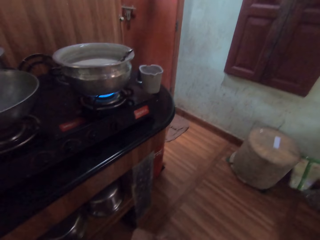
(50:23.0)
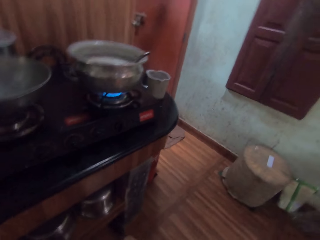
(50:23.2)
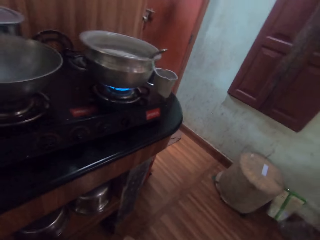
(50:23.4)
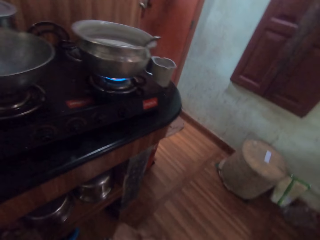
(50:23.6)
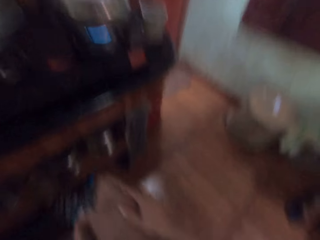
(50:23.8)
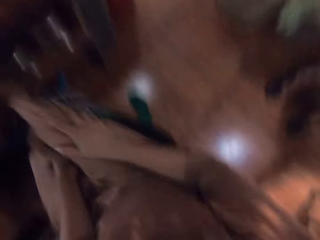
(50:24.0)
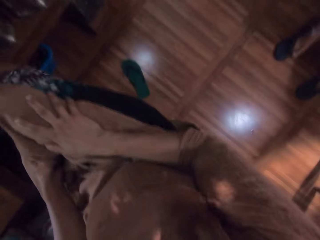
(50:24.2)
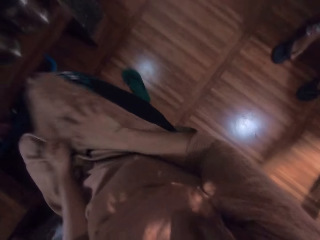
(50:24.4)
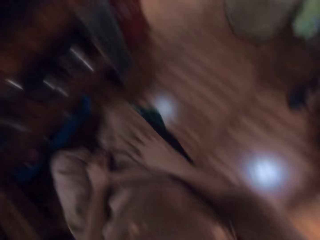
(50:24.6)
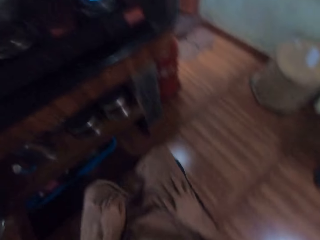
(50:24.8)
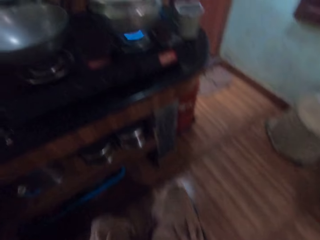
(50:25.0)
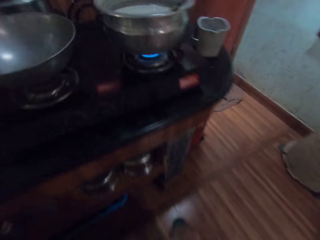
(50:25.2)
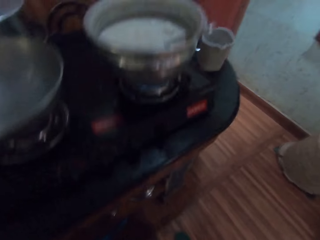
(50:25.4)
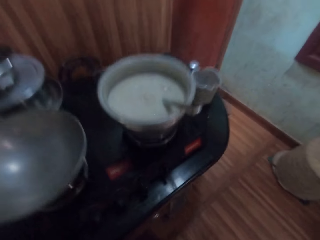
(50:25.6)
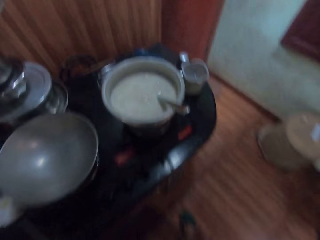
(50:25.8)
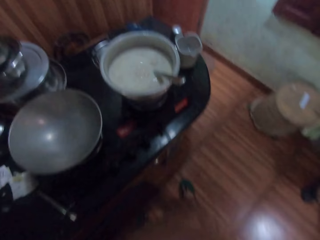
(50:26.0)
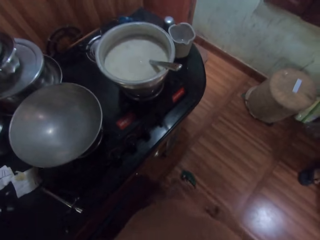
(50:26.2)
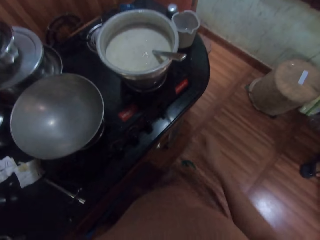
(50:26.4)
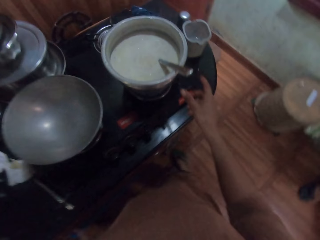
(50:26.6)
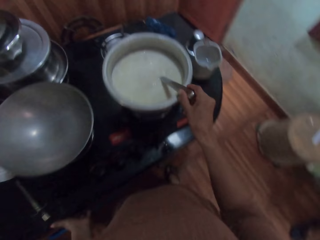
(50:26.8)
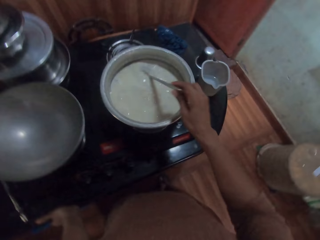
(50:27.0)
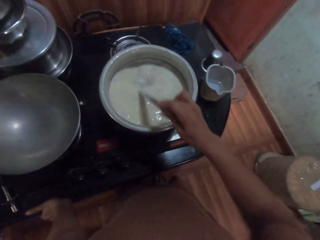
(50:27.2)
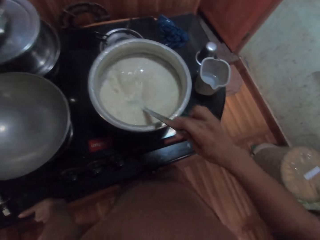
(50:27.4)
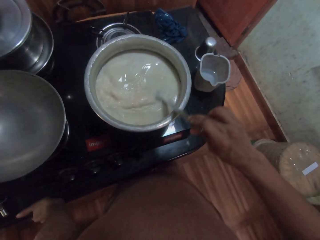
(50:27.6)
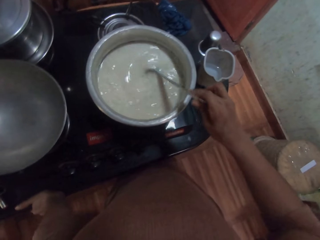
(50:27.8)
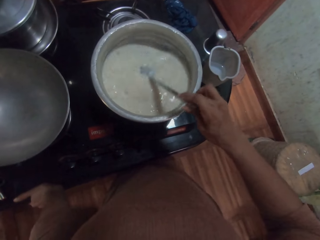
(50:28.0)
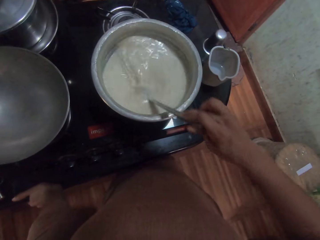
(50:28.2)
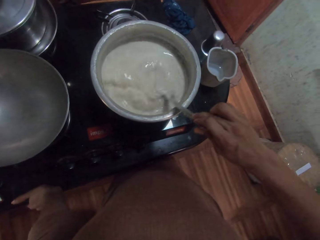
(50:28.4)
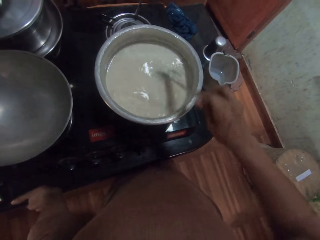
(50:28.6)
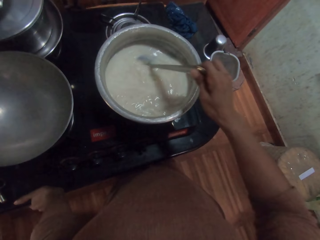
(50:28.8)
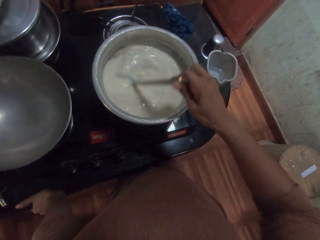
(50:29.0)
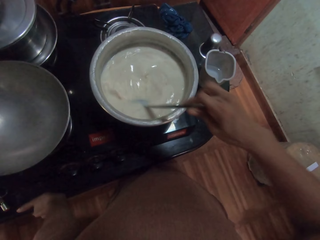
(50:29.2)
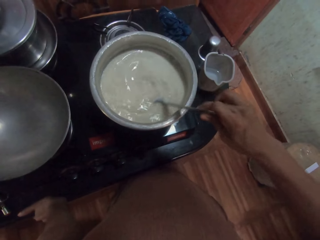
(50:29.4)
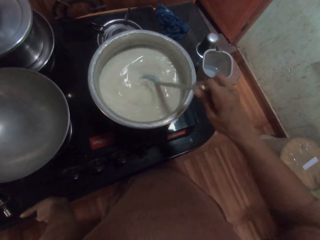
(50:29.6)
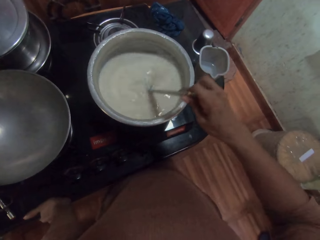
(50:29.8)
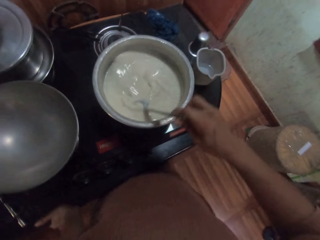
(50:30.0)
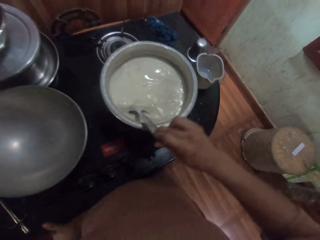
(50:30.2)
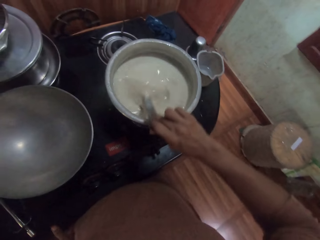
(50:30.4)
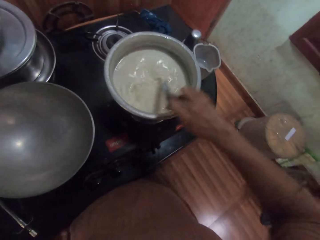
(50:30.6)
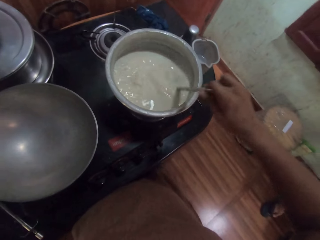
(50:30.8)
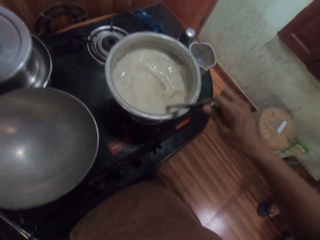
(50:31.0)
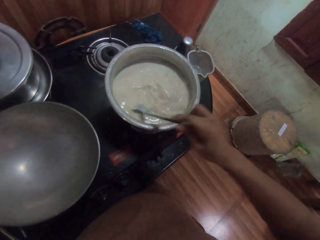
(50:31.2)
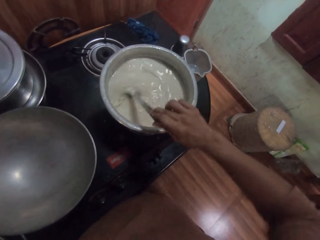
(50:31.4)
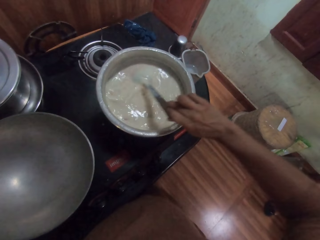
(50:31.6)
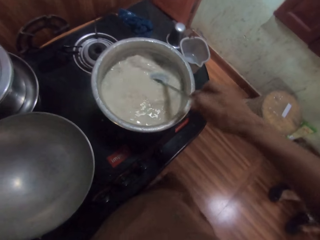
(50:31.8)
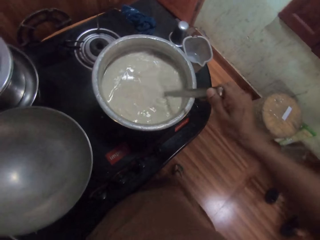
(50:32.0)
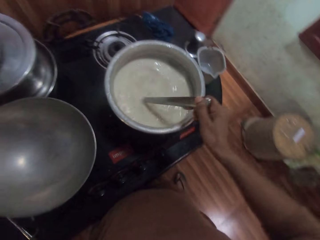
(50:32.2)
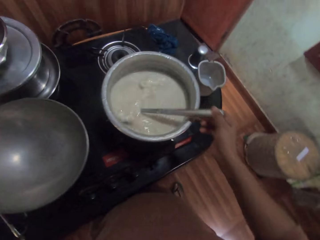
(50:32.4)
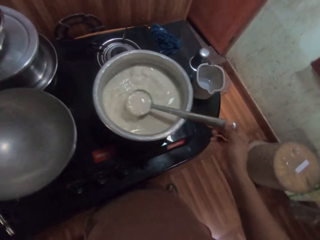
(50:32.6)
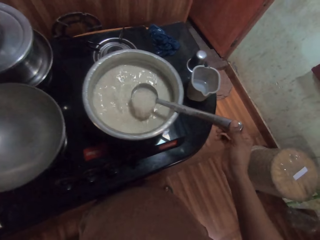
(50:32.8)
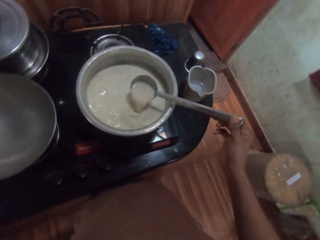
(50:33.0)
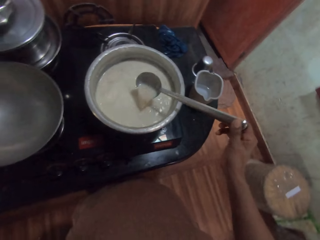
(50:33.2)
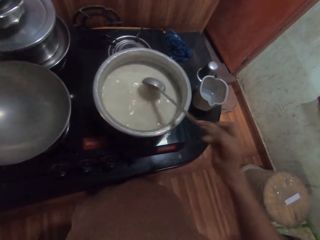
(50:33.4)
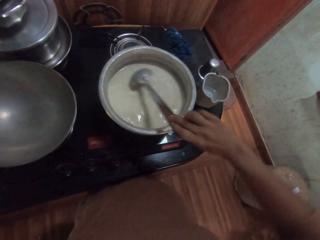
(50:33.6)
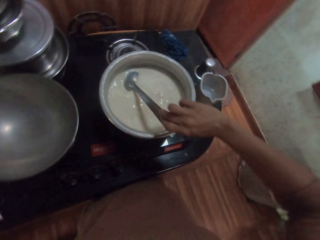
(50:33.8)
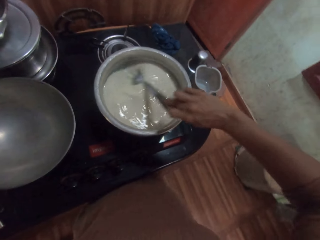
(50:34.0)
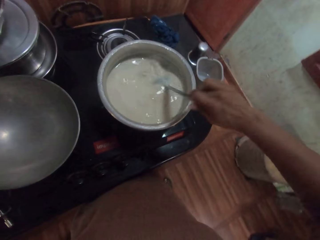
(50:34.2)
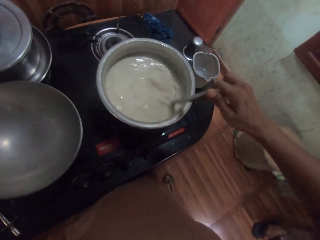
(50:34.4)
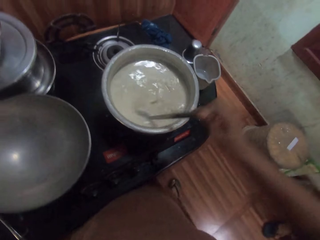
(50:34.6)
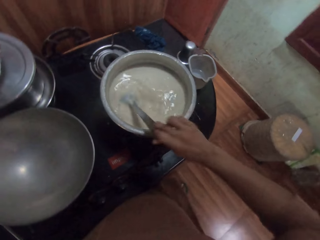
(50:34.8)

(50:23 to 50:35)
The camera wearer stands from the stool. She picks up the spoon. She stirs the milk in the pot on the gas burner on the countertop with the spoon in her right hand. She places her left hand on the countertop.

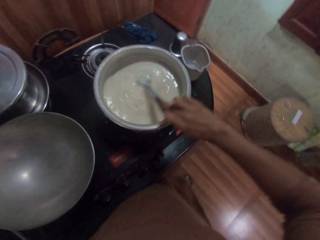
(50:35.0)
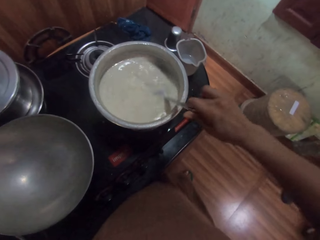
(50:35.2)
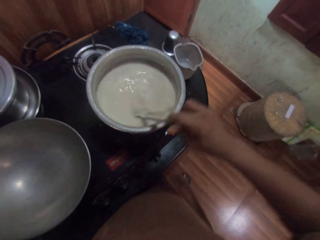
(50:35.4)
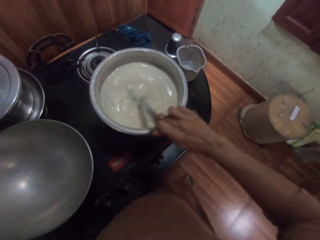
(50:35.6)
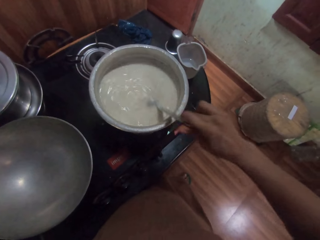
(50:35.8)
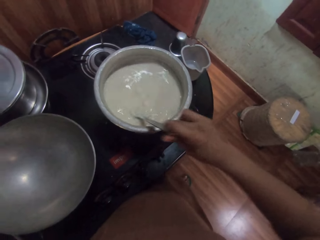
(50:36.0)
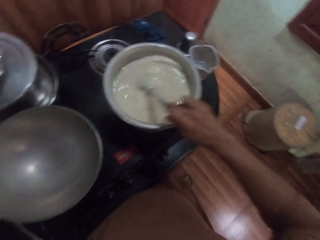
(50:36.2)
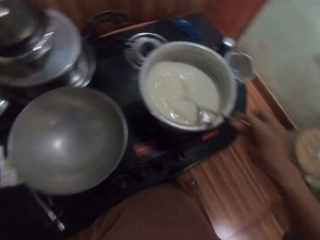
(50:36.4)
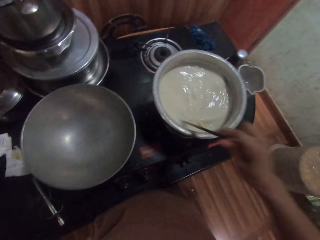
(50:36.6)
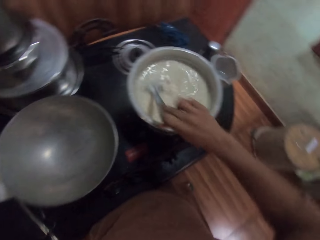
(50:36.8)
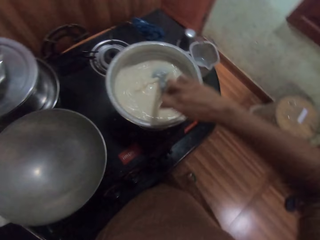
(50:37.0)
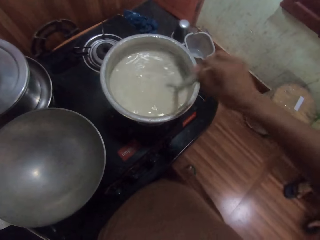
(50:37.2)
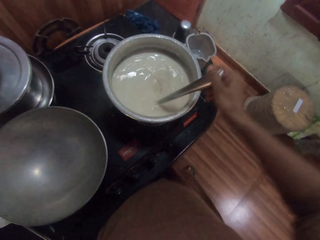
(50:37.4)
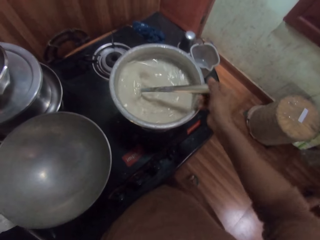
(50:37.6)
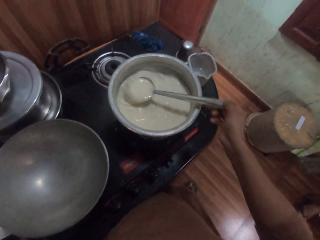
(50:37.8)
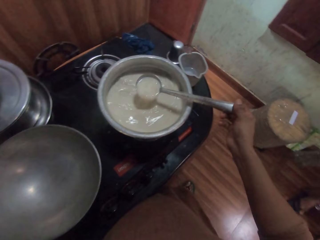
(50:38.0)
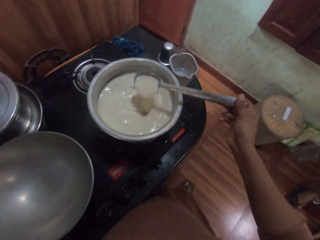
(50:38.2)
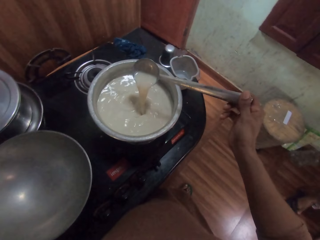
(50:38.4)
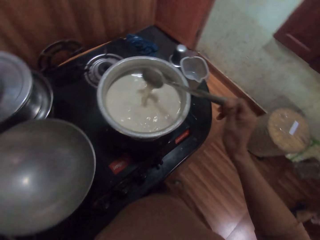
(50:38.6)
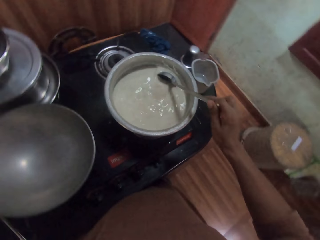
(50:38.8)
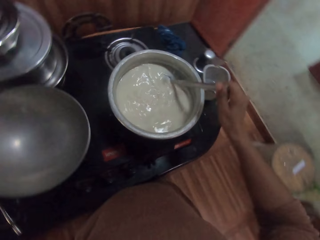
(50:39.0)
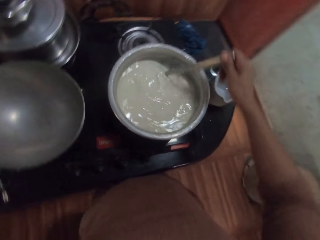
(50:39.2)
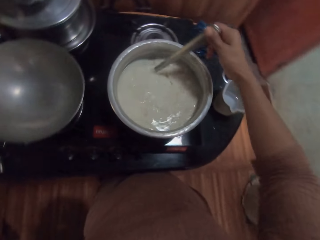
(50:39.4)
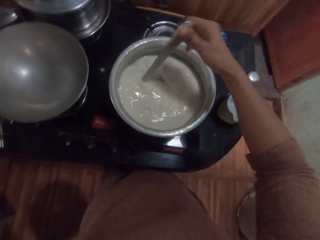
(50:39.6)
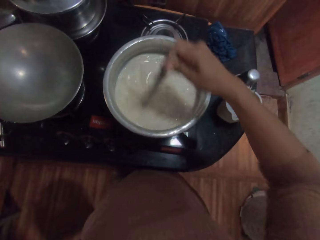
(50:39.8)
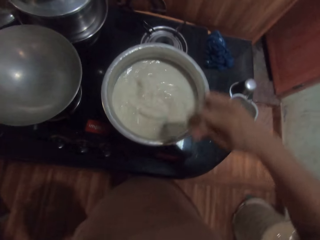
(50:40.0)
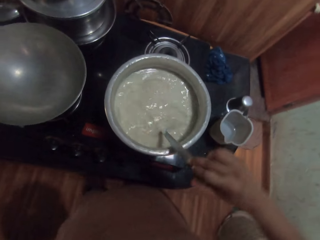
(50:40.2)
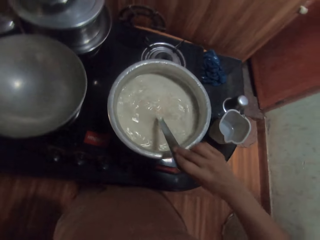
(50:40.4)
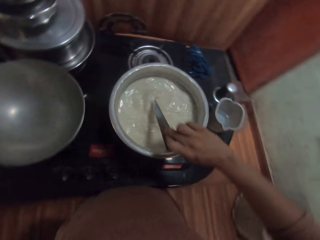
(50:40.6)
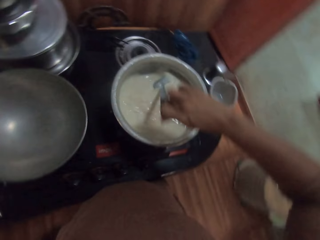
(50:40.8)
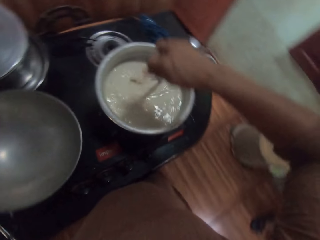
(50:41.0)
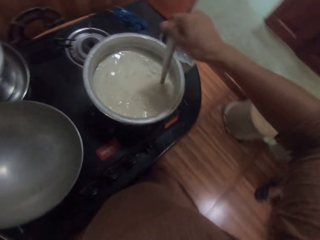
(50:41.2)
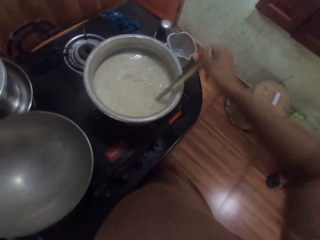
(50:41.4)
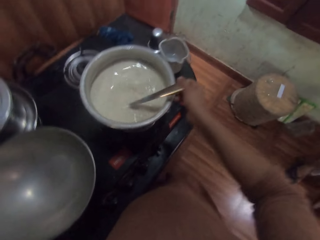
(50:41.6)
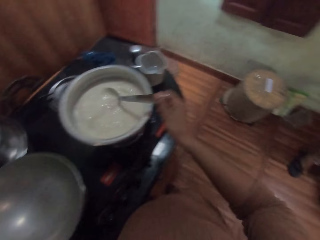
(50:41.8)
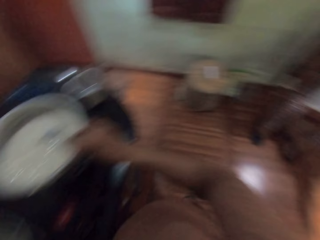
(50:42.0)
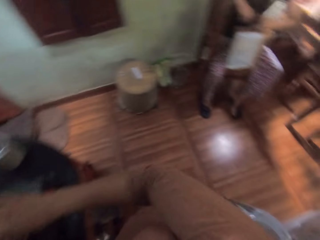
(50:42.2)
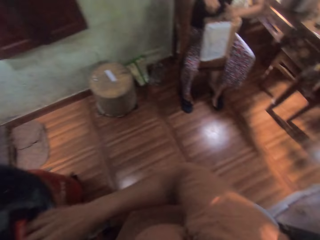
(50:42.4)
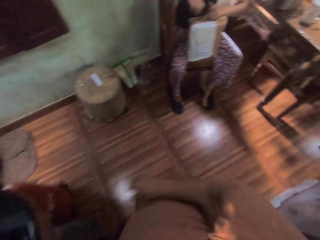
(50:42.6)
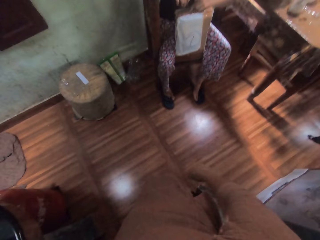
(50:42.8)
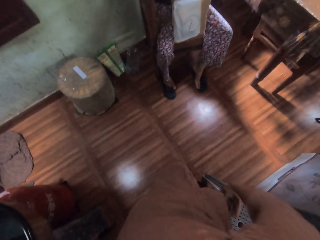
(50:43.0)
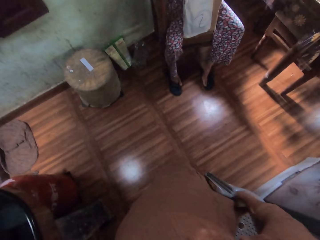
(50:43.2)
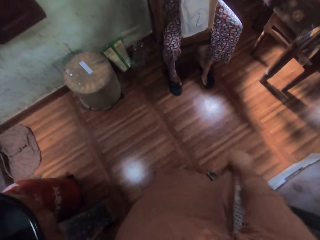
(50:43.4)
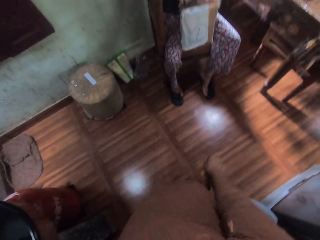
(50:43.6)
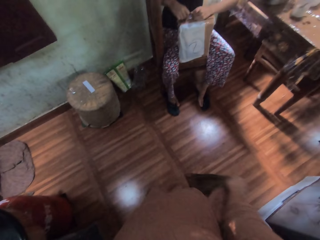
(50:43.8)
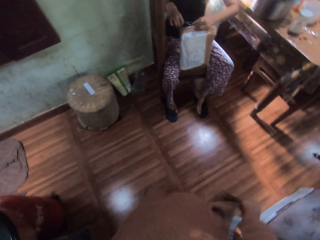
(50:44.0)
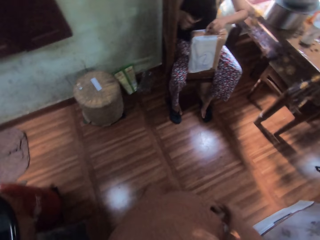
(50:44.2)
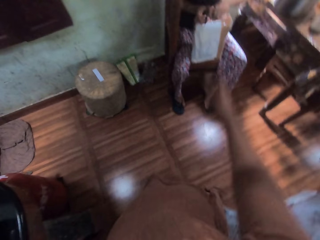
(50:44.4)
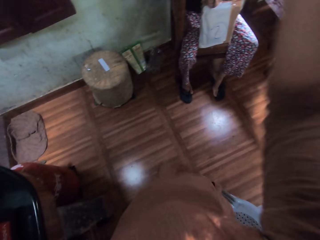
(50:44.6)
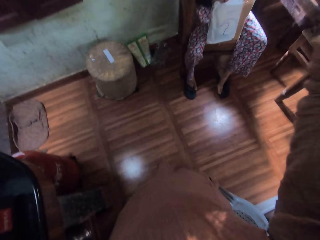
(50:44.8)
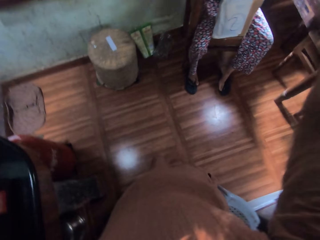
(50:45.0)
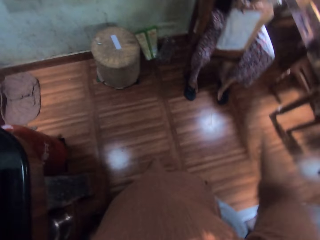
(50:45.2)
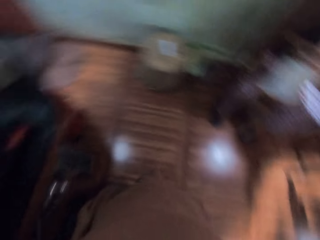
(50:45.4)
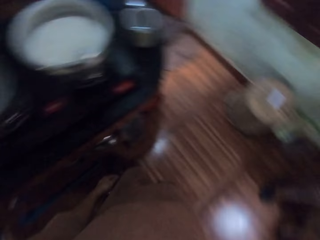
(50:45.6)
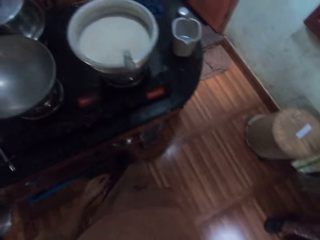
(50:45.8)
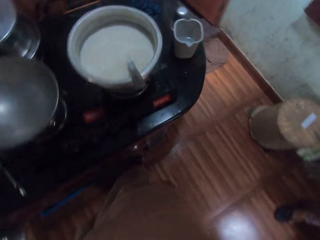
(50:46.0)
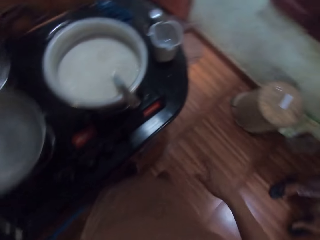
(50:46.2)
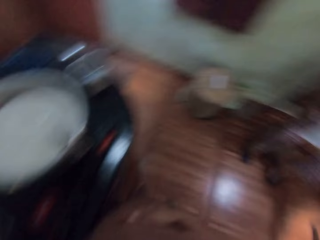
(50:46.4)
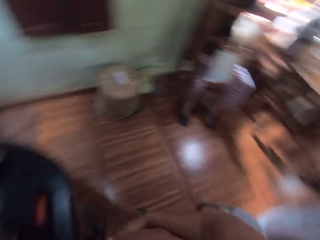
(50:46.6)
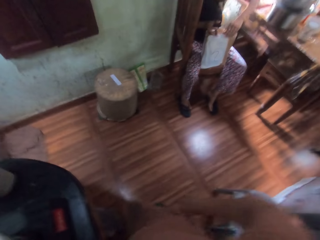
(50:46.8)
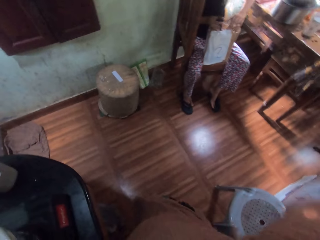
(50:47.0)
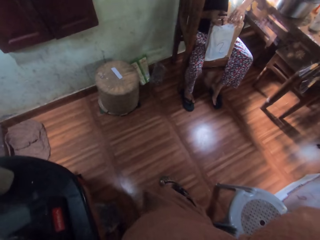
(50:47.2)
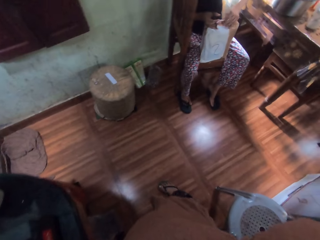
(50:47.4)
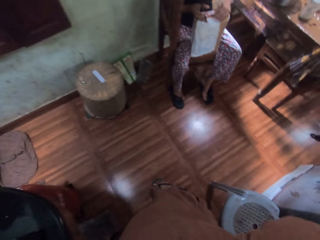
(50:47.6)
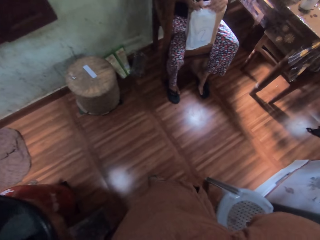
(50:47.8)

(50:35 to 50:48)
The camera wearer interacts with the girl. She drops the spoon in the pot on the gas burner on the countertop with her right hand. A woman cuts a pack in her left hand with the scissors in her right hand. The camera wearer adjusts her dress. She raises her hand.
